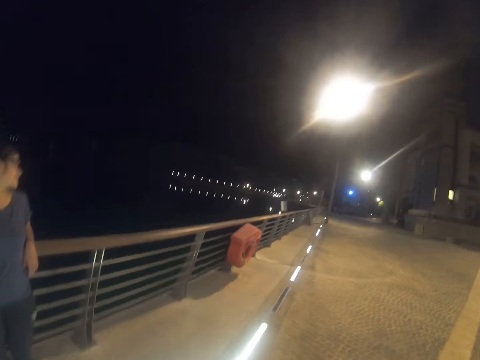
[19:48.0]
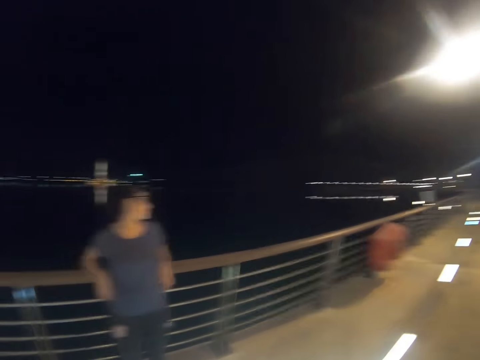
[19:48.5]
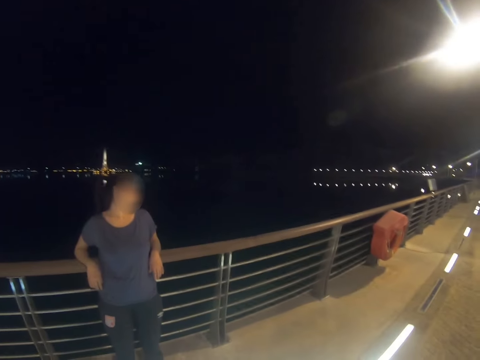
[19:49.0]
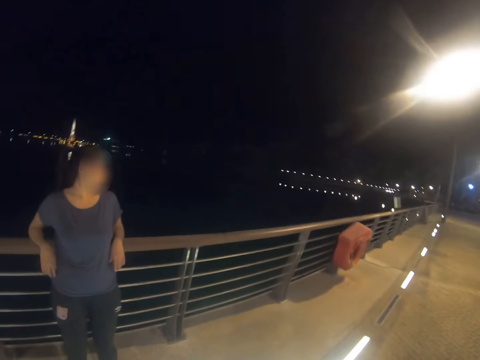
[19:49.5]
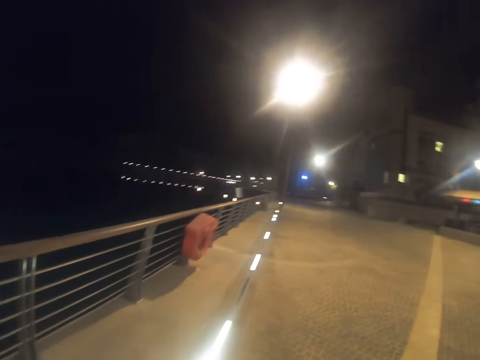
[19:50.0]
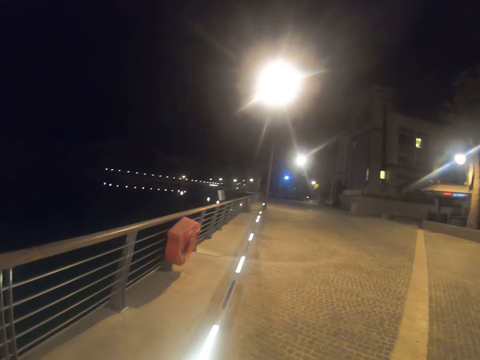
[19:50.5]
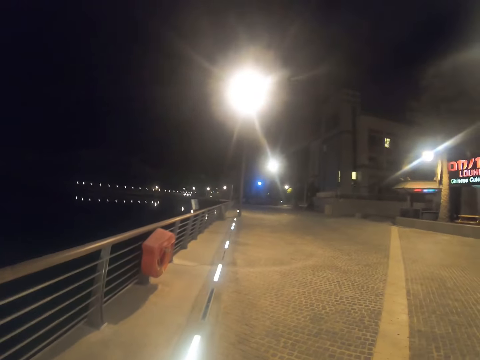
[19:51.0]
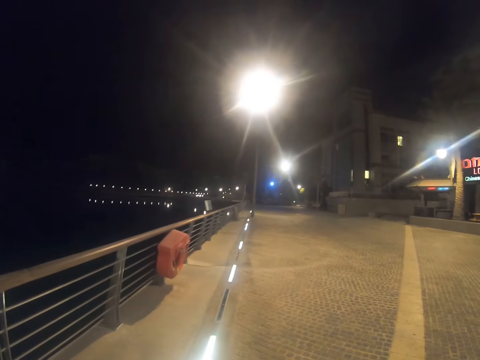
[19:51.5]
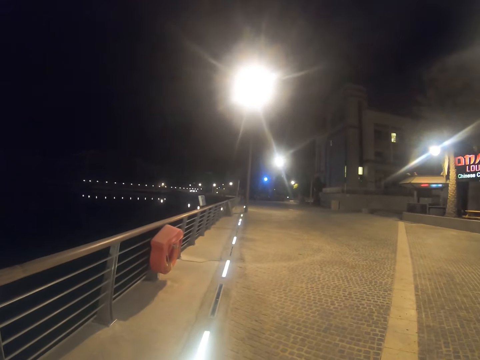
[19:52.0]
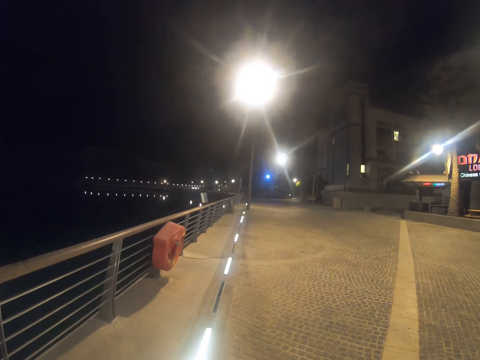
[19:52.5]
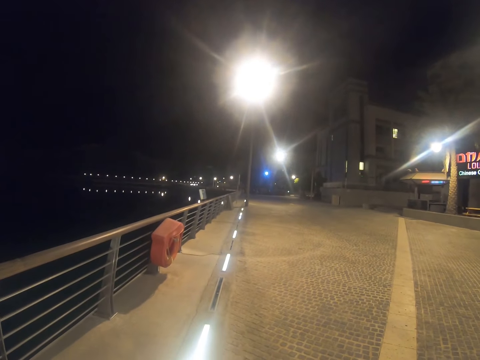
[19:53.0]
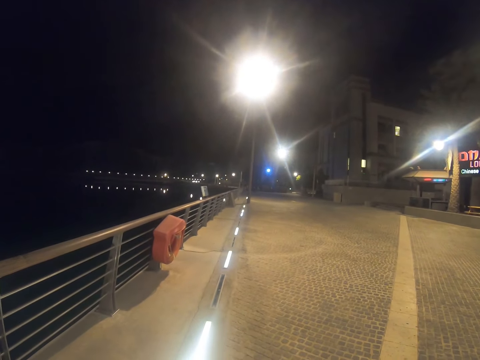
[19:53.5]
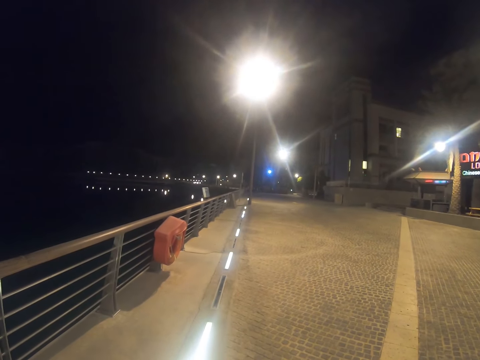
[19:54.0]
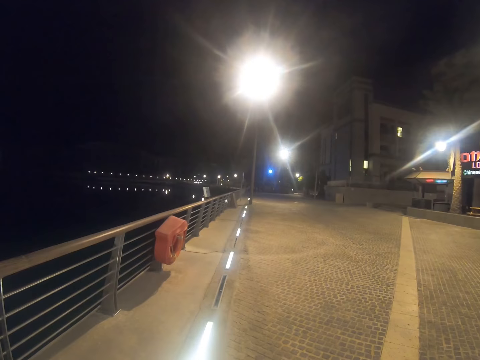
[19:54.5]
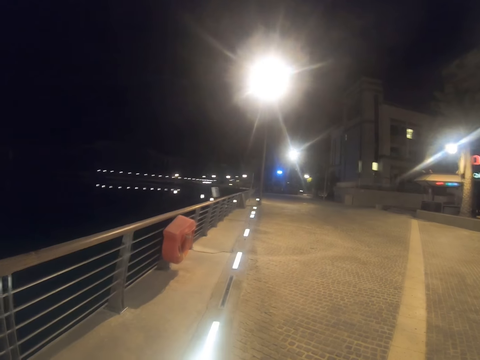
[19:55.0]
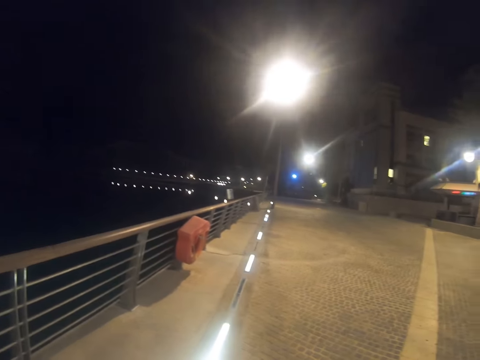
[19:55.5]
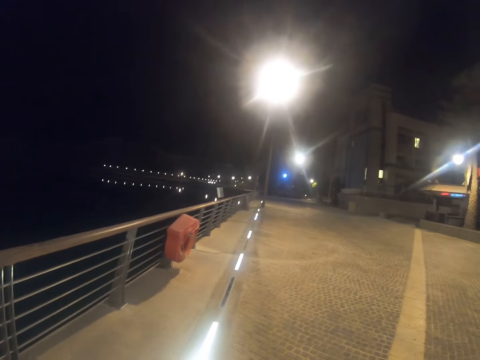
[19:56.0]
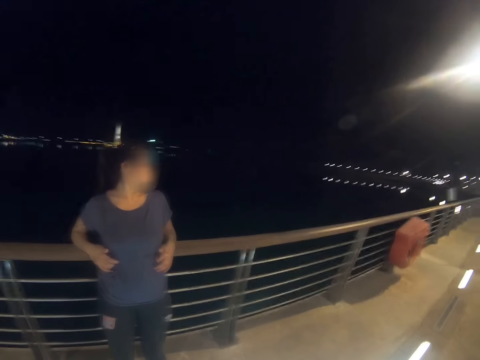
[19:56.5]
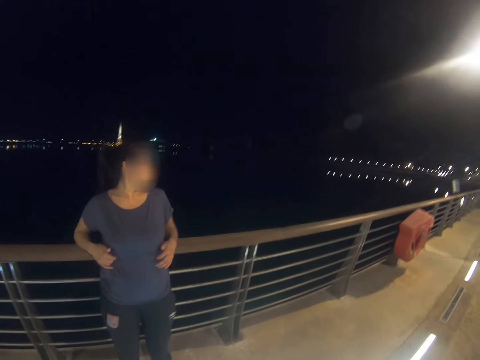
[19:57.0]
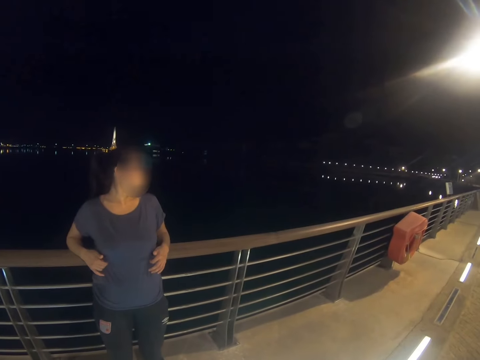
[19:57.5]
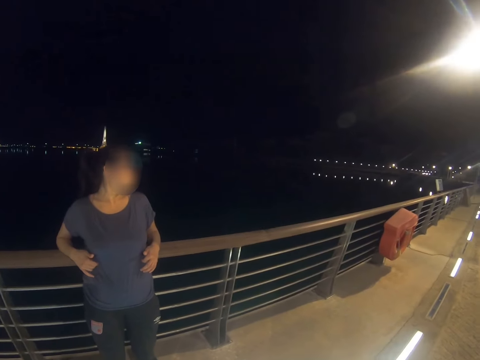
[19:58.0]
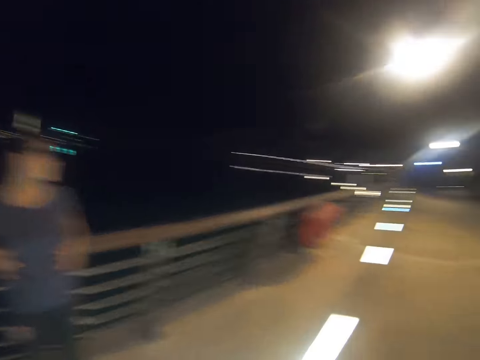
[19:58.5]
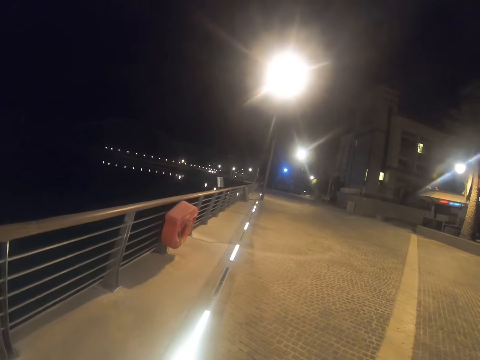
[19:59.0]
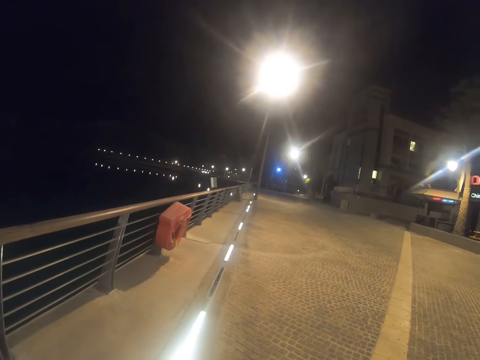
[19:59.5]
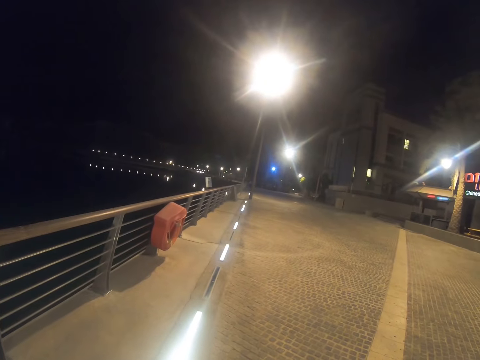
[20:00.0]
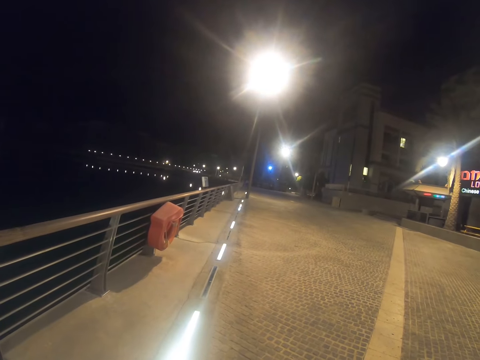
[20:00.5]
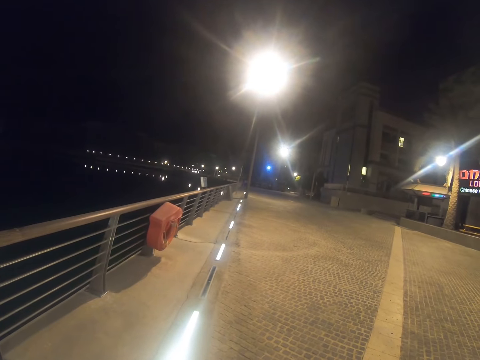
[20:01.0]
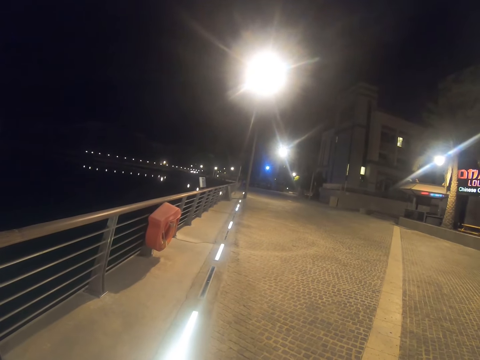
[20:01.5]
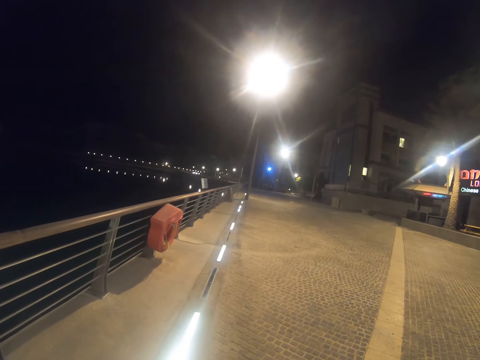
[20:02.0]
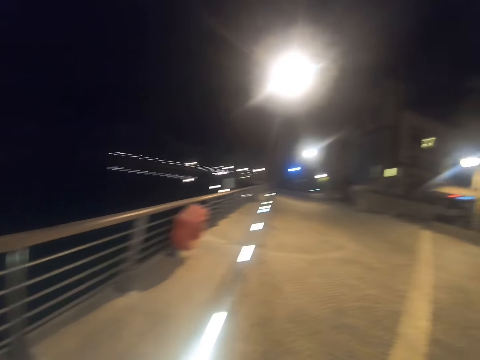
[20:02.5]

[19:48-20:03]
The camera wearer looks at someone. They look around. They stare at the road. They stare at someone. They stare at the road.

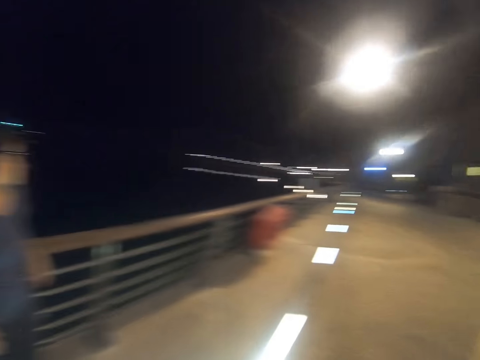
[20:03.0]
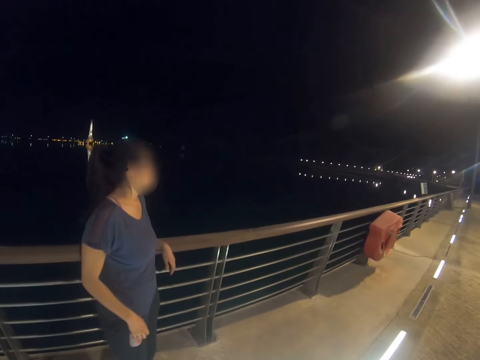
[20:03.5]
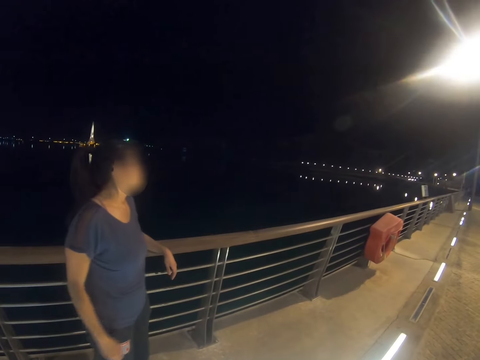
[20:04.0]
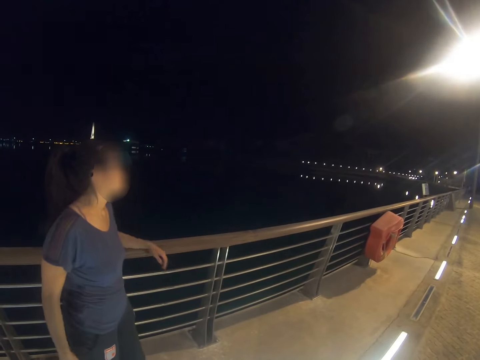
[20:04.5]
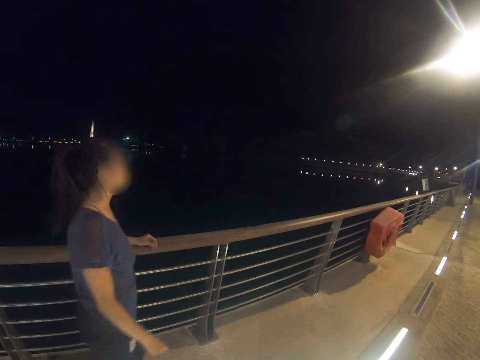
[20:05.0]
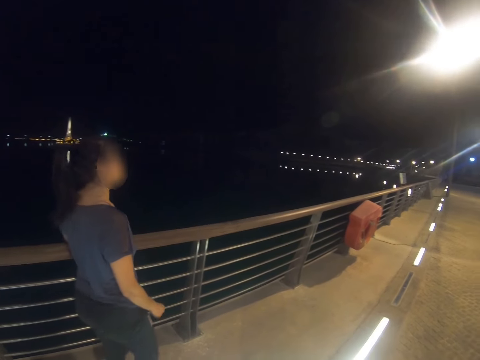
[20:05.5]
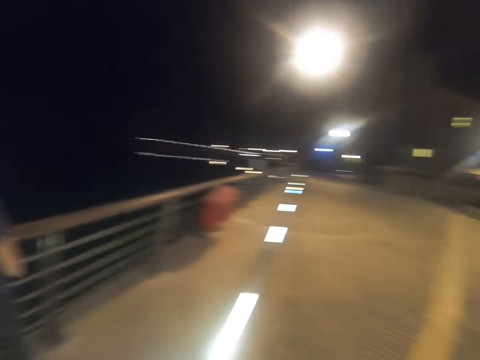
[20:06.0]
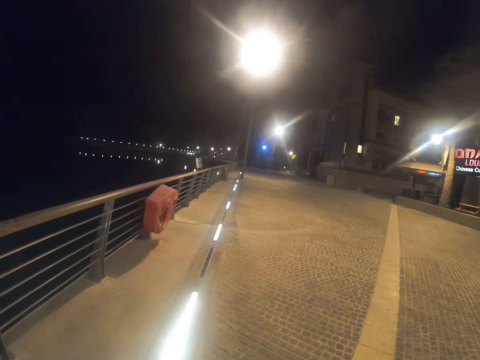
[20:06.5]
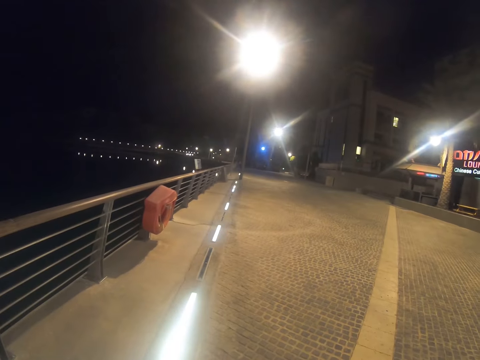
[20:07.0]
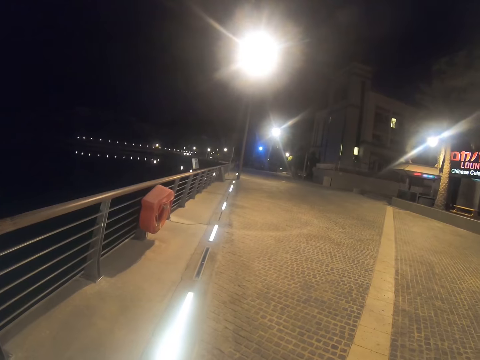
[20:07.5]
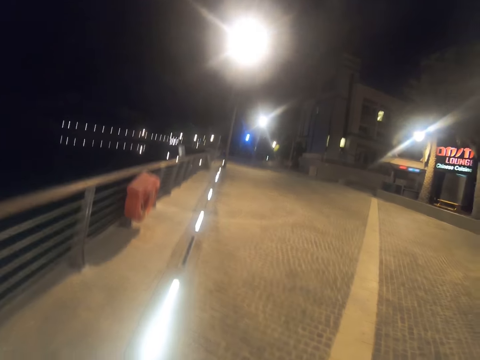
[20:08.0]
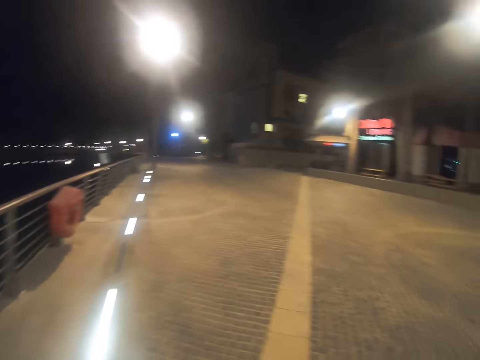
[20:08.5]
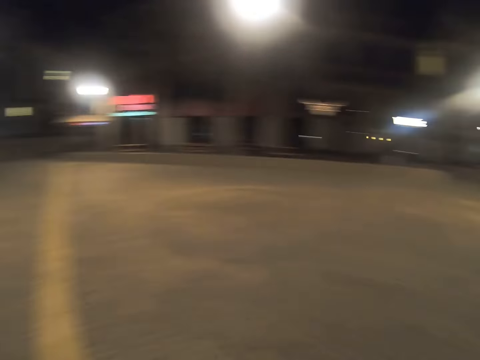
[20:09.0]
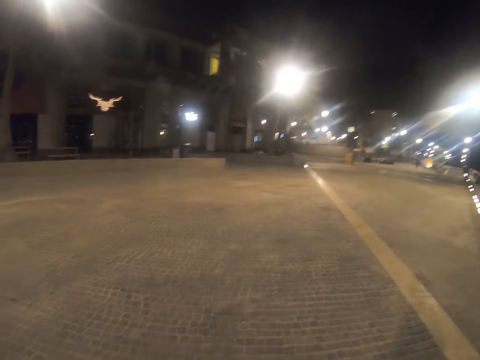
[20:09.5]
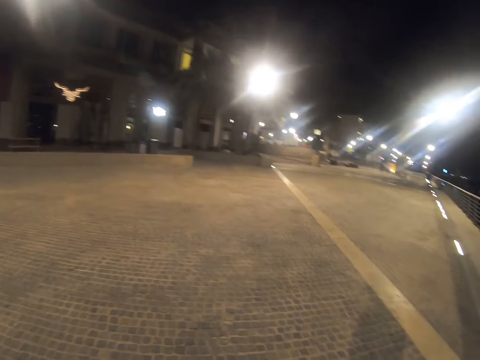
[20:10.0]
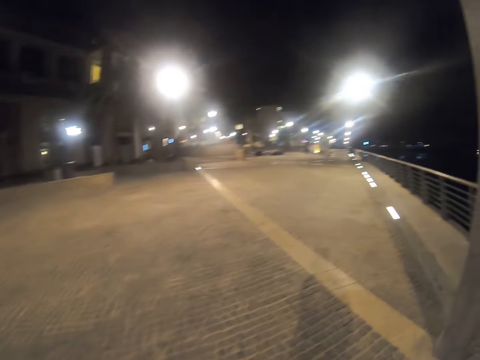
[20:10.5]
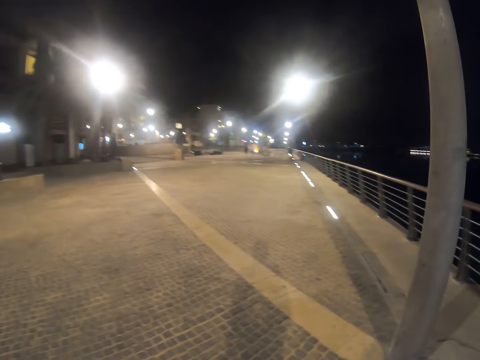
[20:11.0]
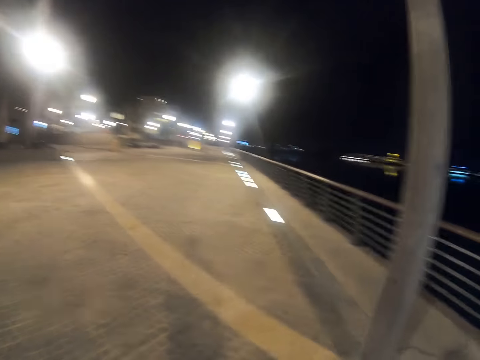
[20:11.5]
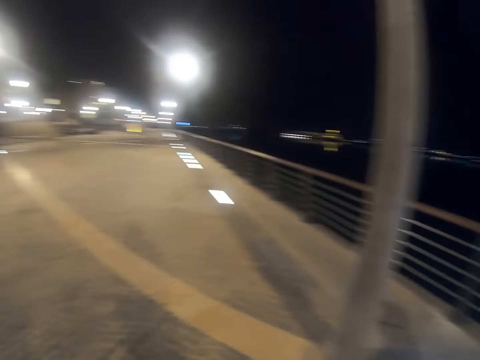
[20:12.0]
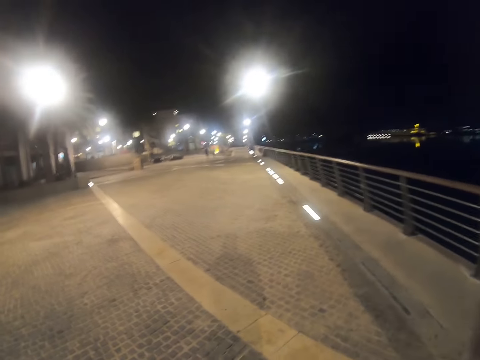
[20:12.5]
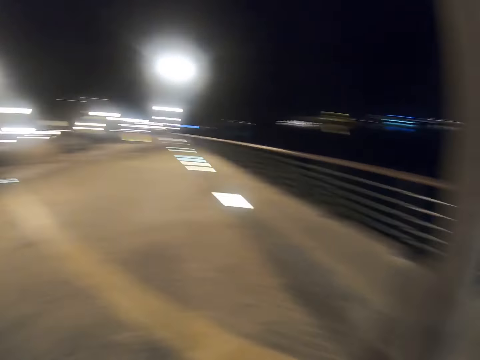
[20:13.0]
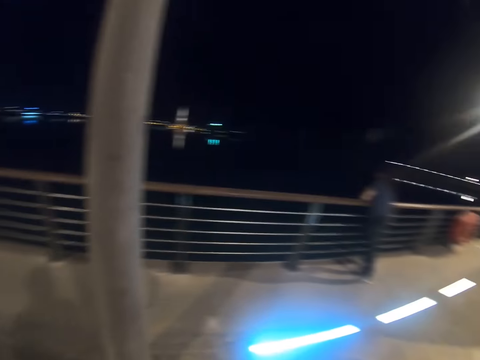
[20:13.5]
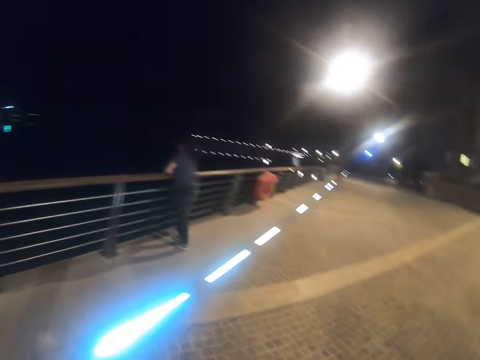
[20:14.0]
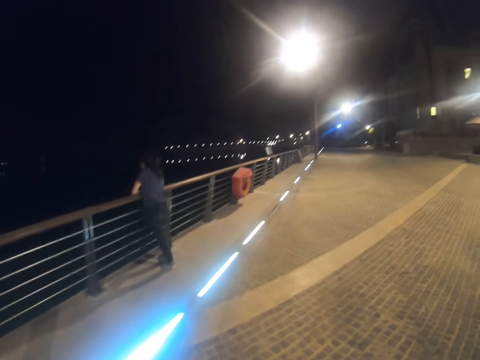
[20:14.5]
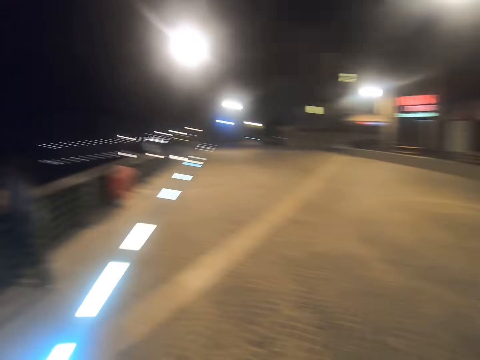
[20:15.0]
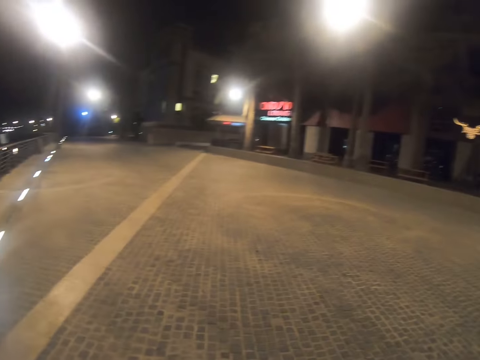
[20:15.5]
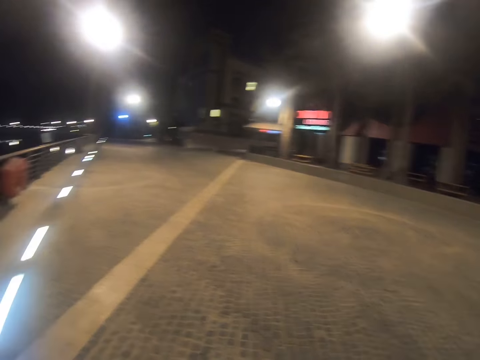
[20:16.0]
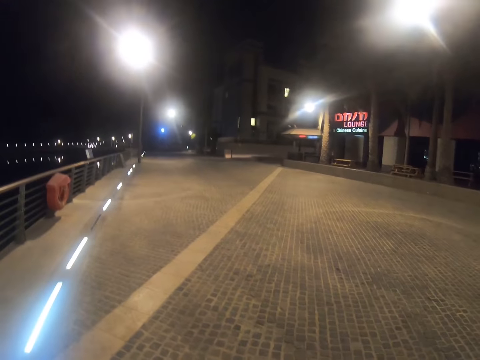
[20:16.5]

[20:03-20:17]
A woman moves near a bridge. The camera wearer stares at the road. They walk on the road or pavement. They look at the woman. They look around.
